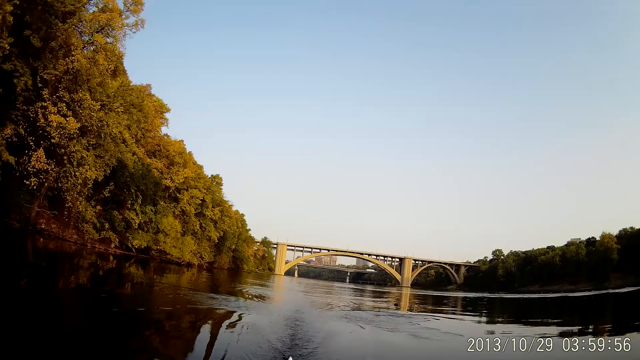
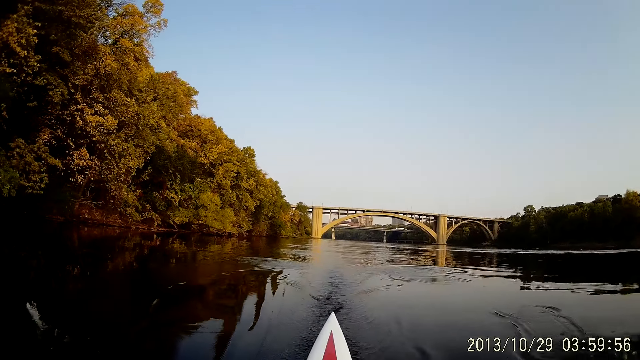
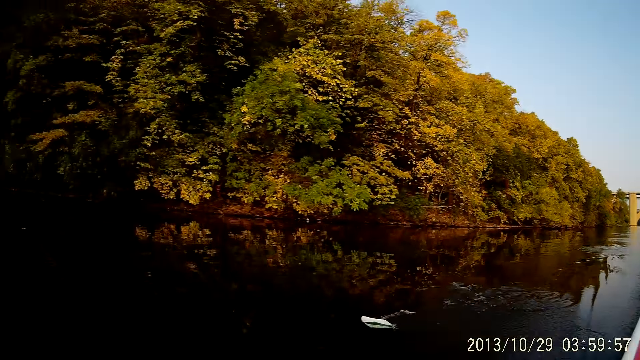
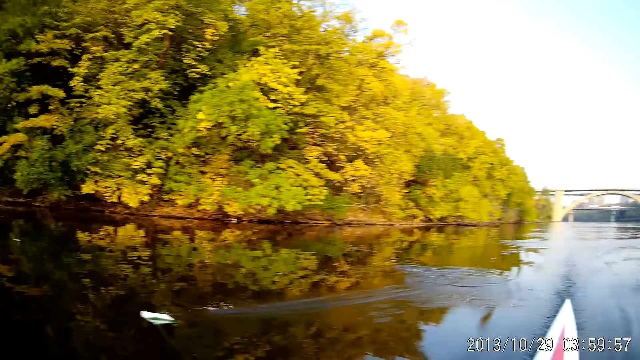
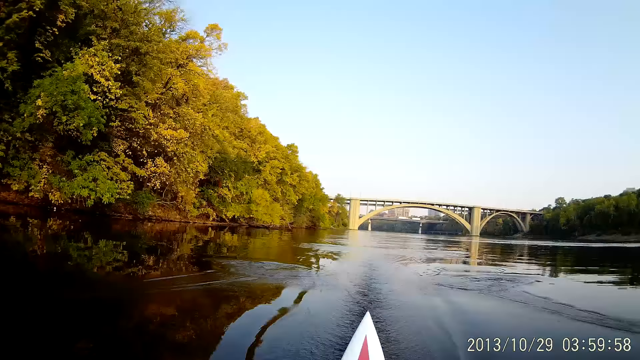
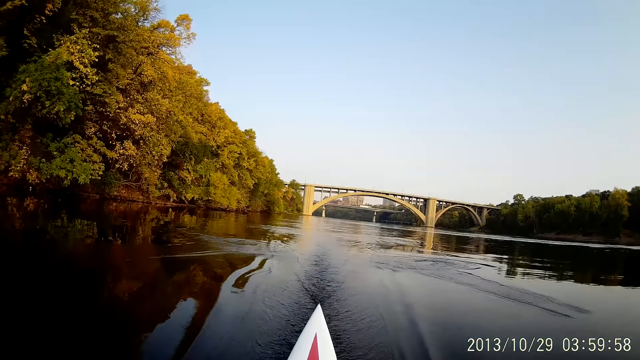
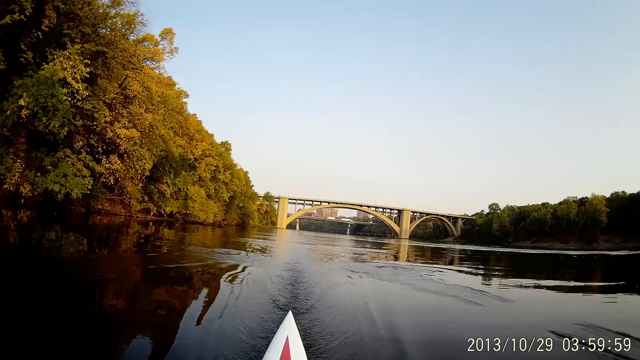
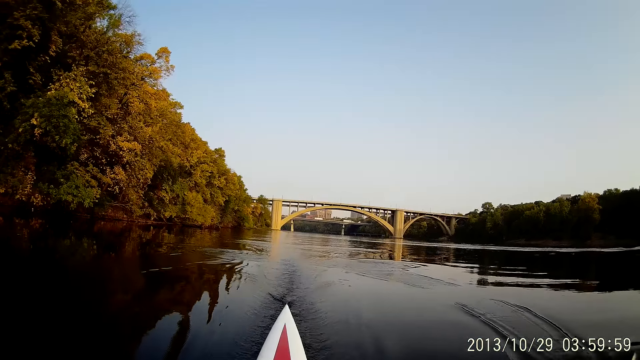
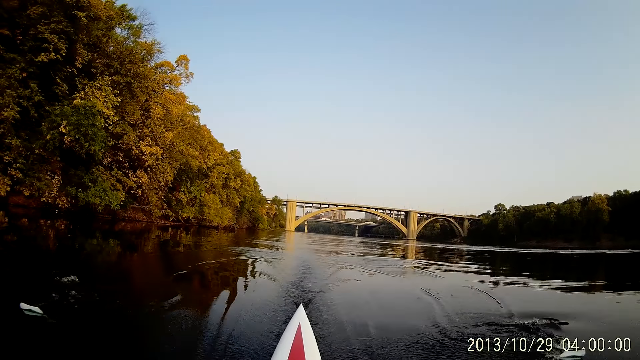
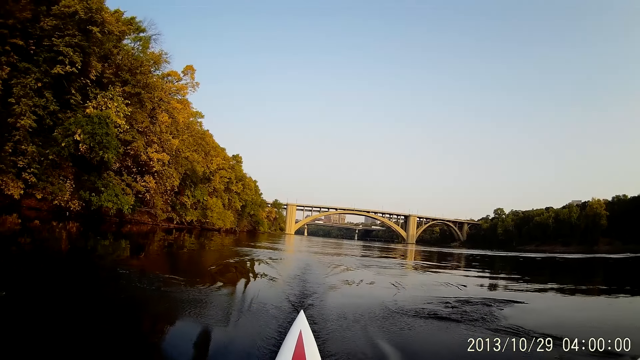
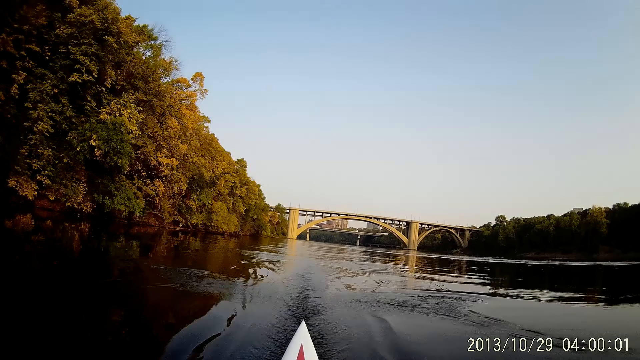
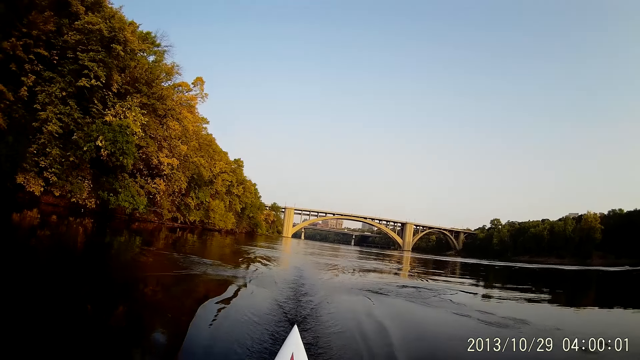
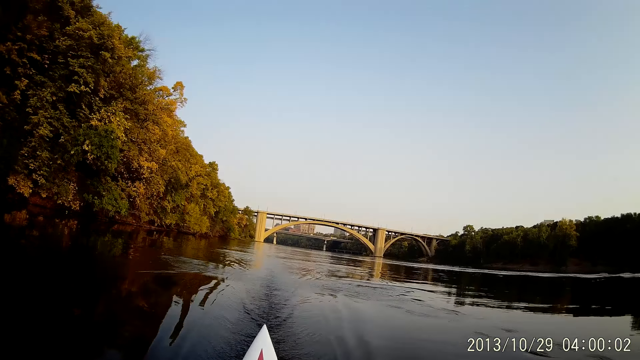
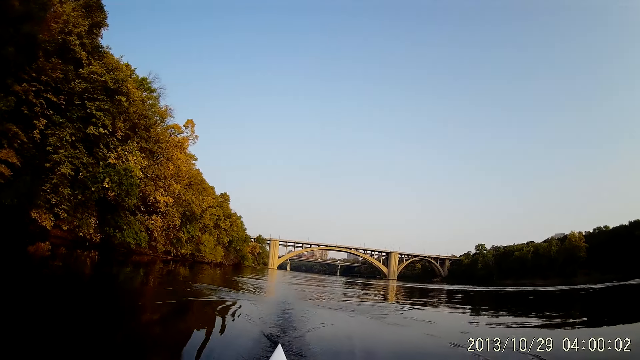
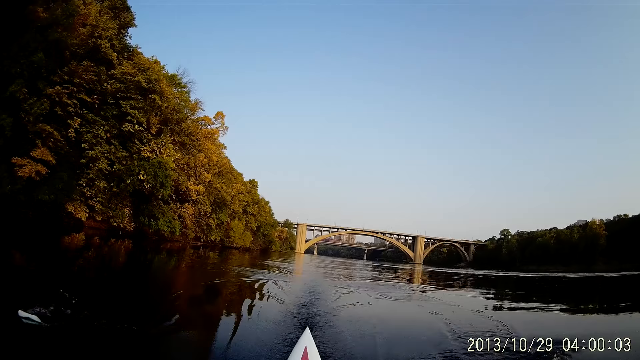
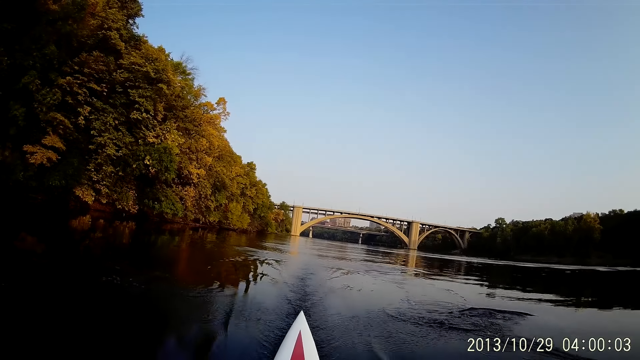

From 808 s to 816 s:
The camera wearer looks around. They ride with a boat on water. They row the boat on the sea water.

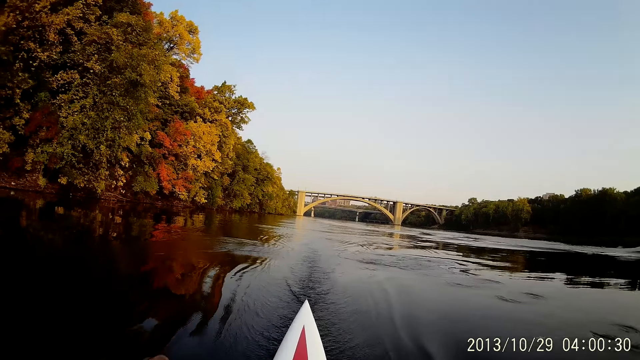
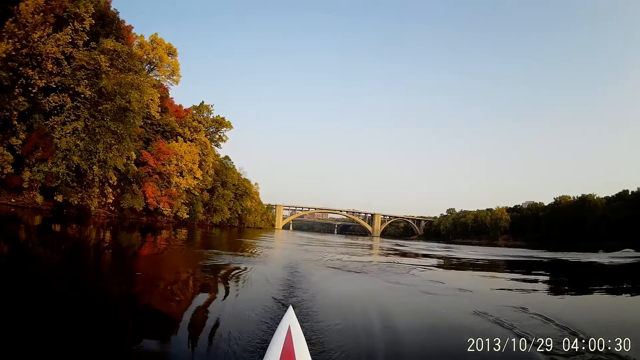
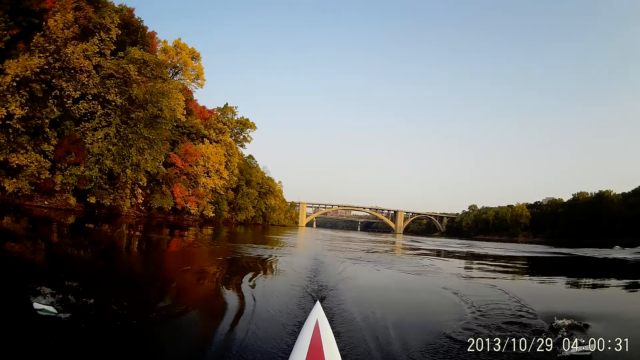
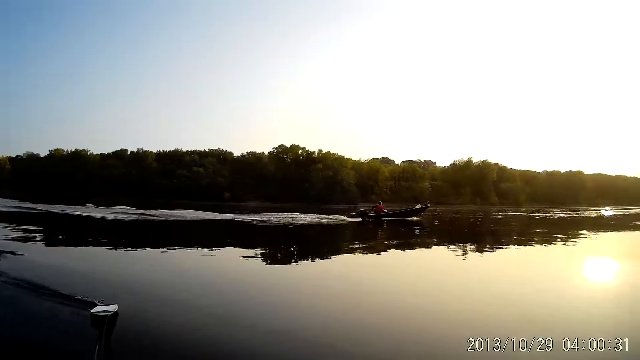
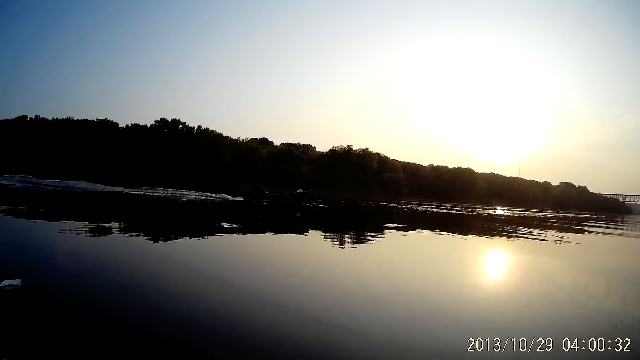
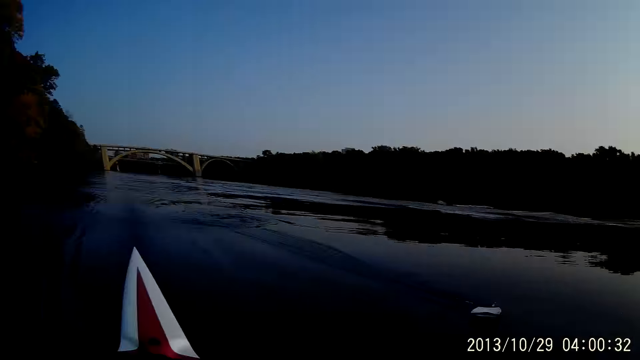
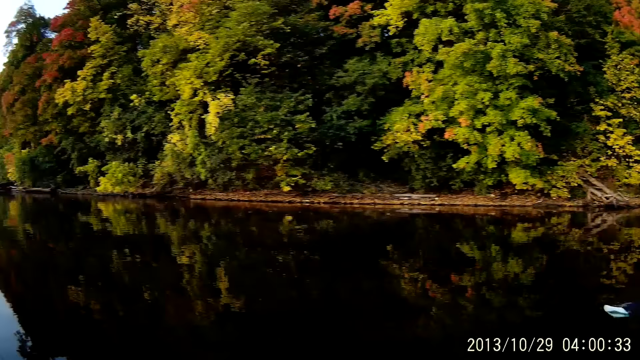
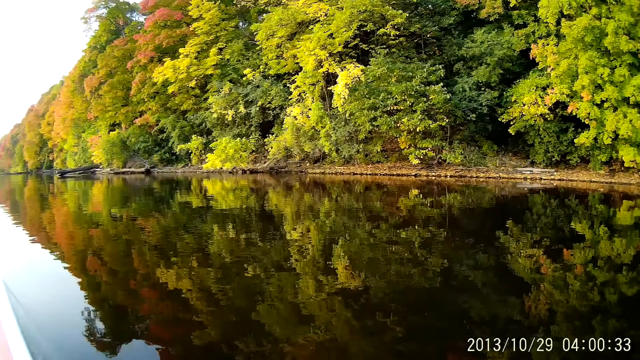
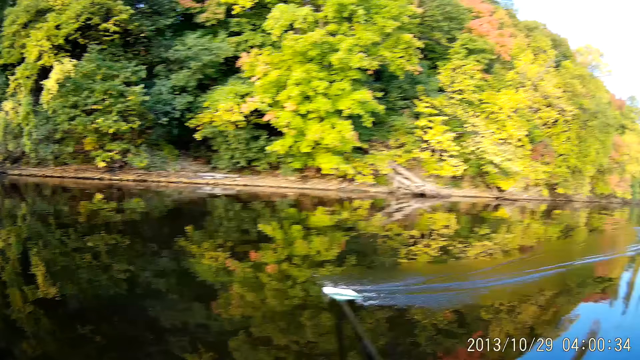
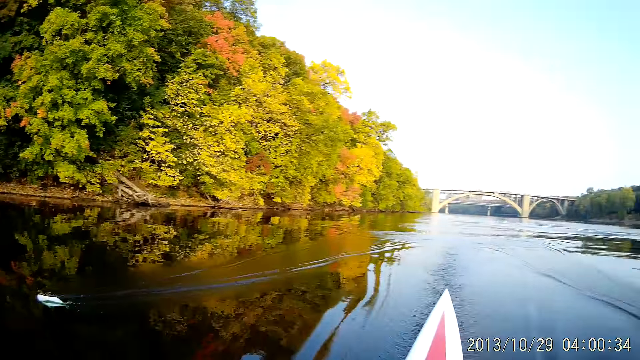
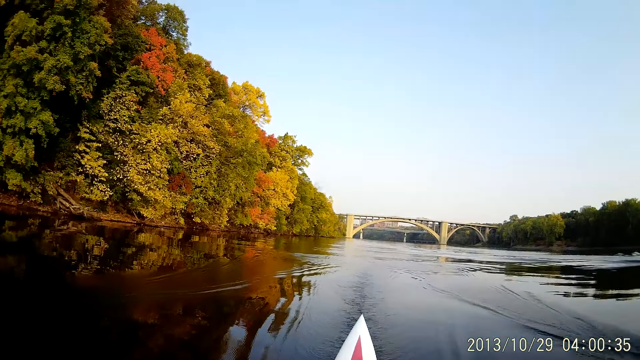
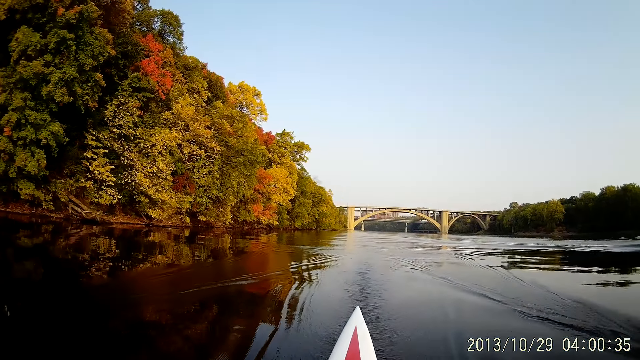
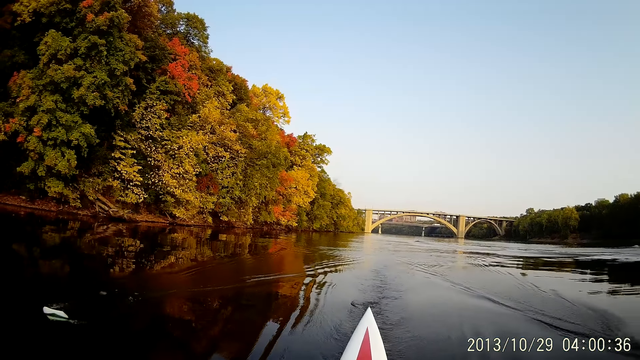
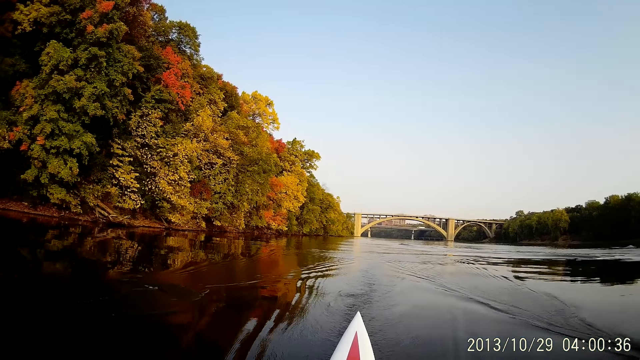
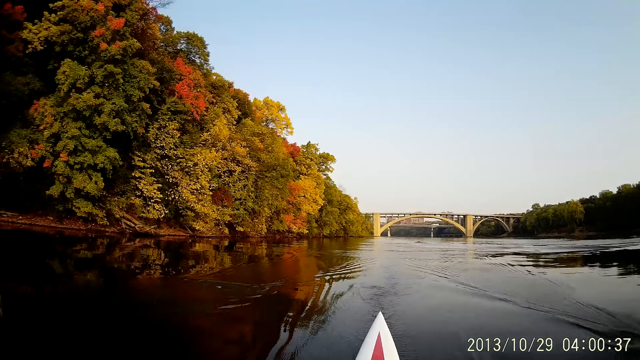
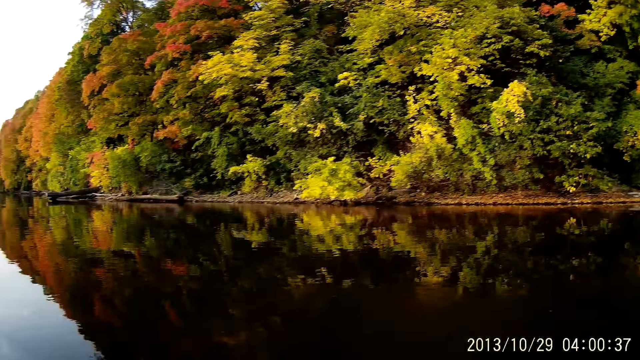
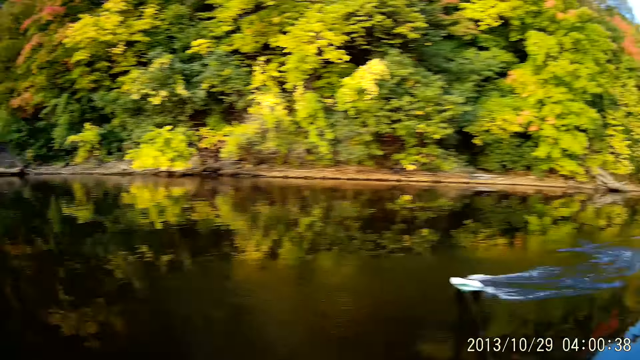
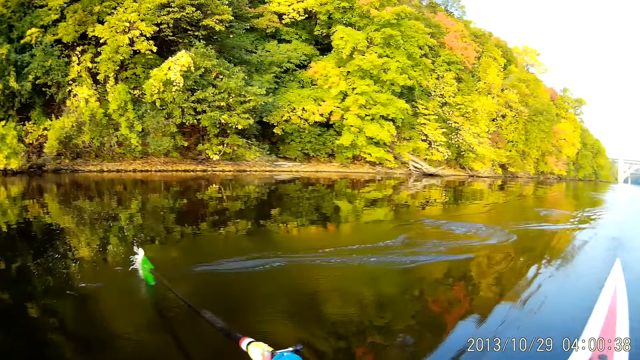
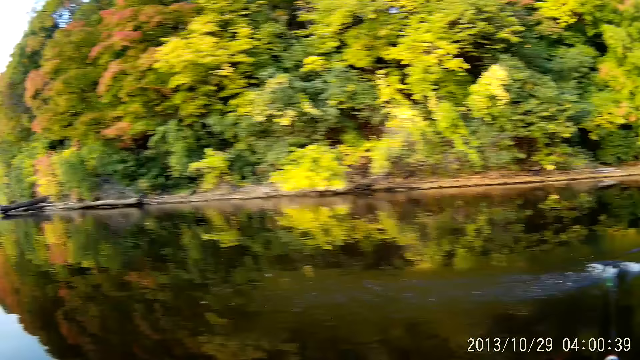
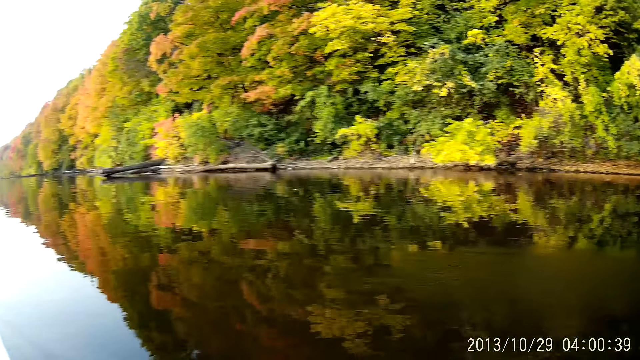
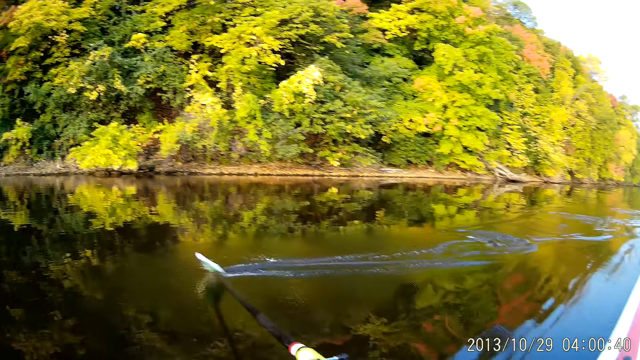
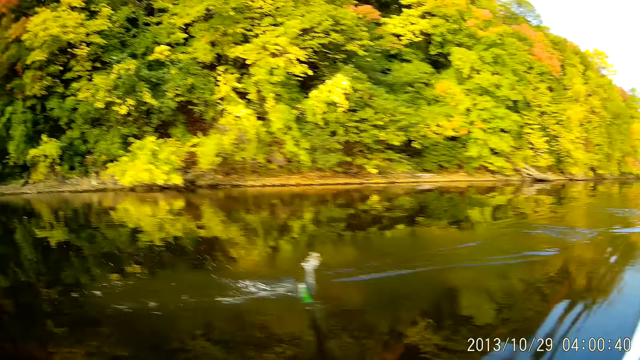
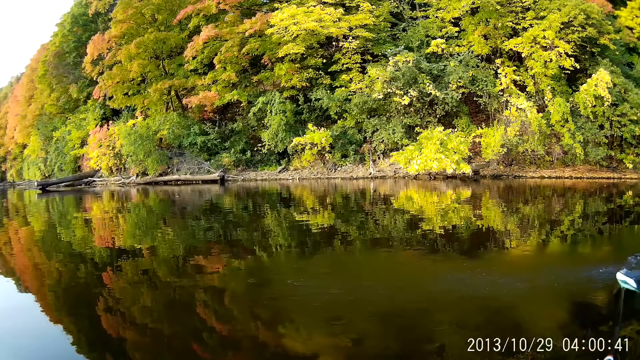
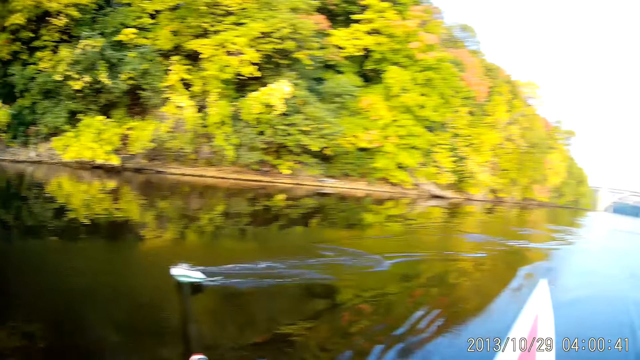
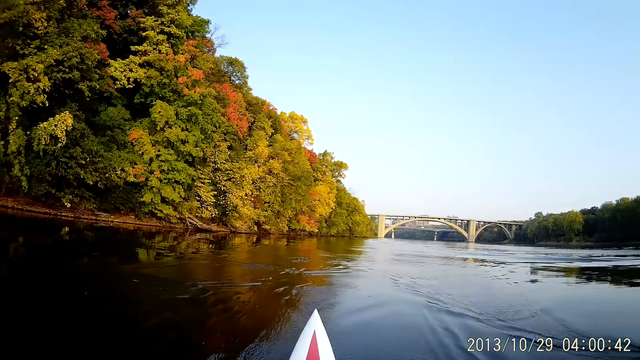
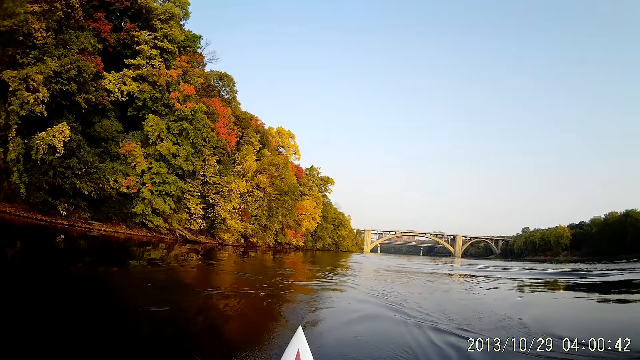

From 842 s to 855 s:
The camera wearer looks around. They look around again. They row a boat on the sea water. They ride on water with the boat. They look around. They row the boat on the sea water.
